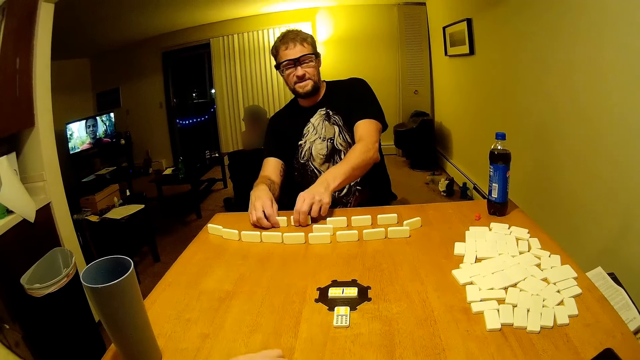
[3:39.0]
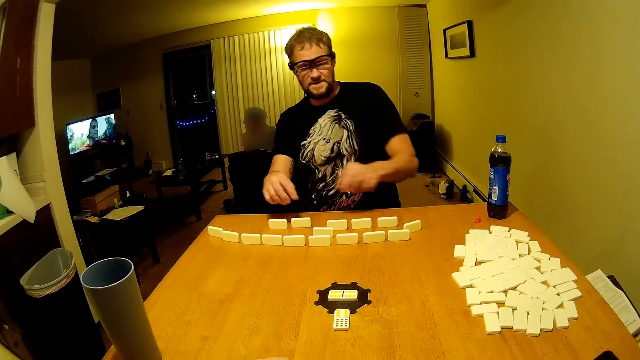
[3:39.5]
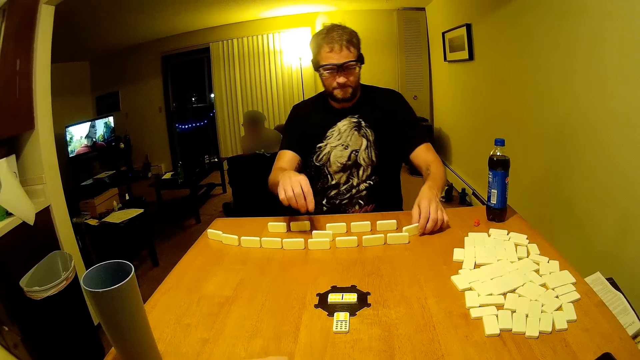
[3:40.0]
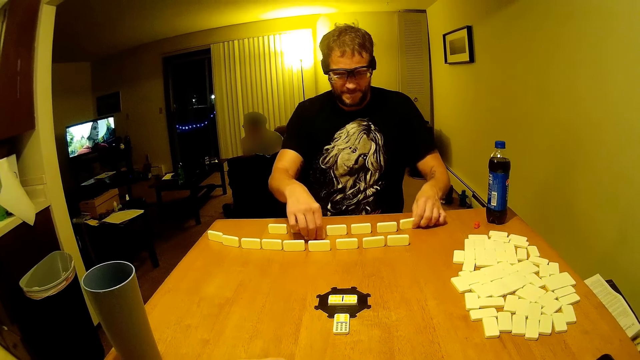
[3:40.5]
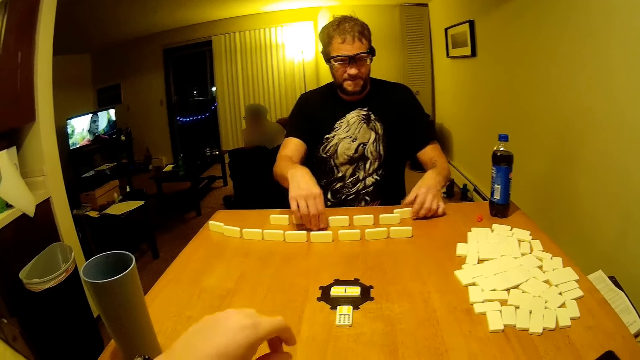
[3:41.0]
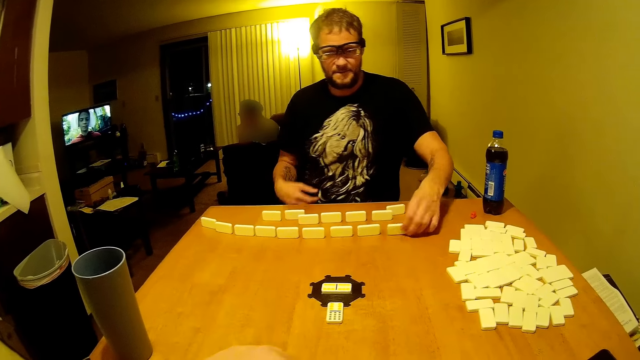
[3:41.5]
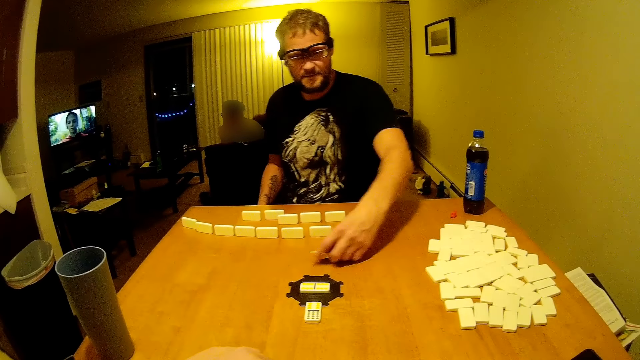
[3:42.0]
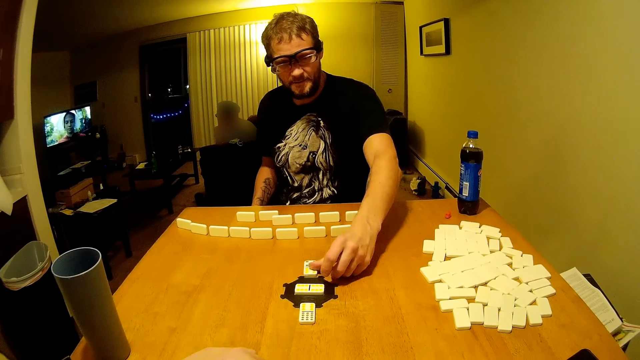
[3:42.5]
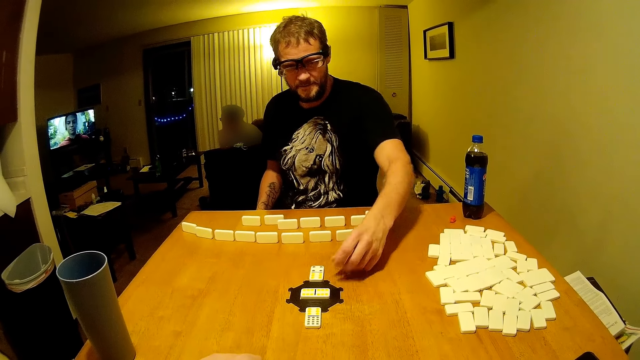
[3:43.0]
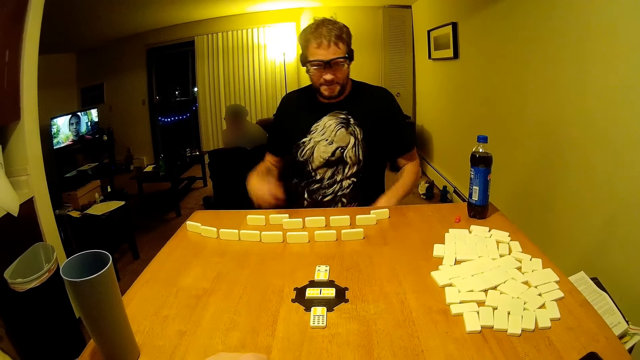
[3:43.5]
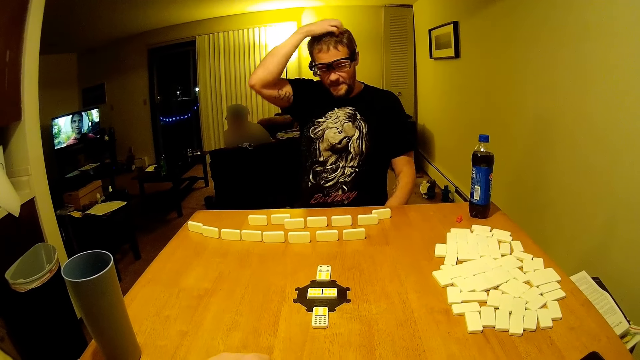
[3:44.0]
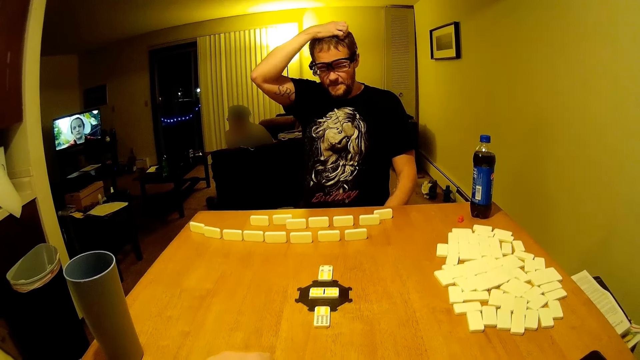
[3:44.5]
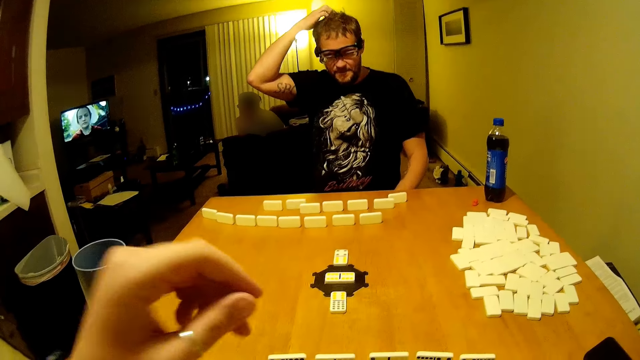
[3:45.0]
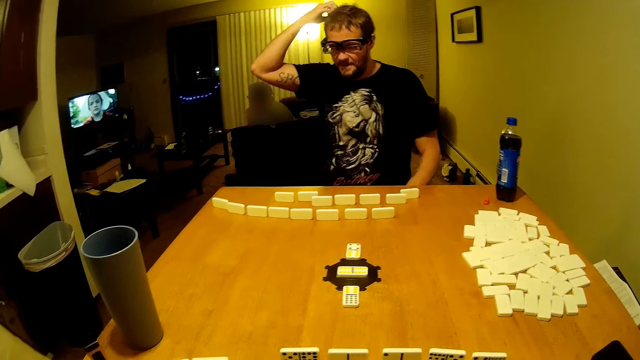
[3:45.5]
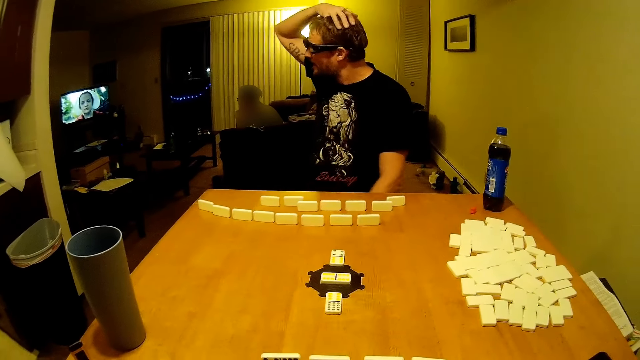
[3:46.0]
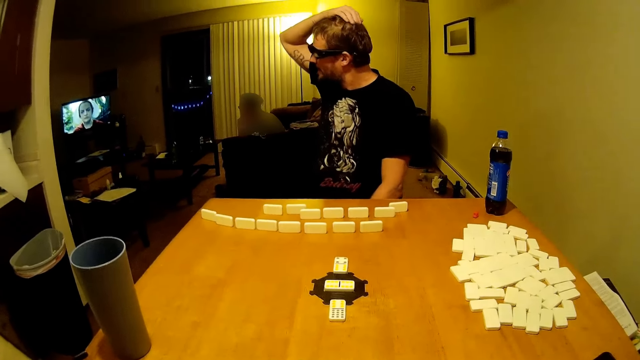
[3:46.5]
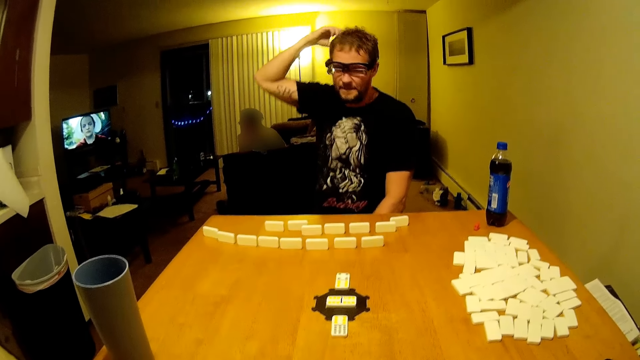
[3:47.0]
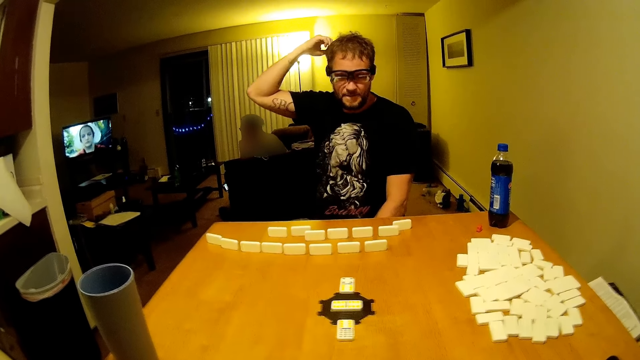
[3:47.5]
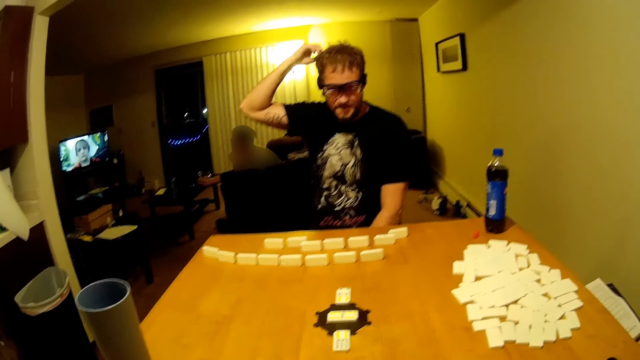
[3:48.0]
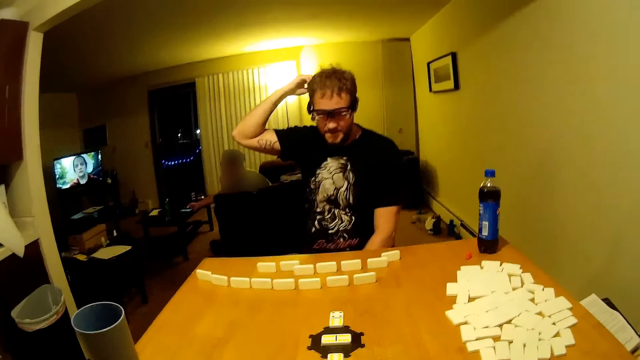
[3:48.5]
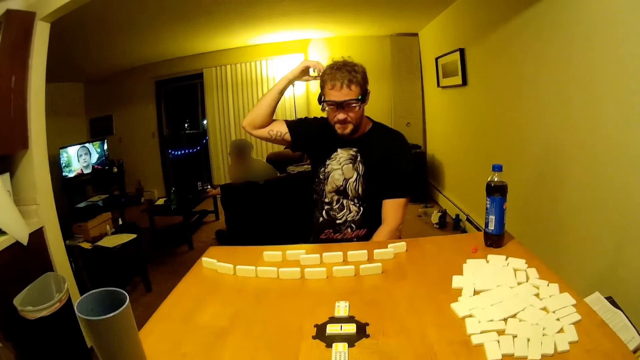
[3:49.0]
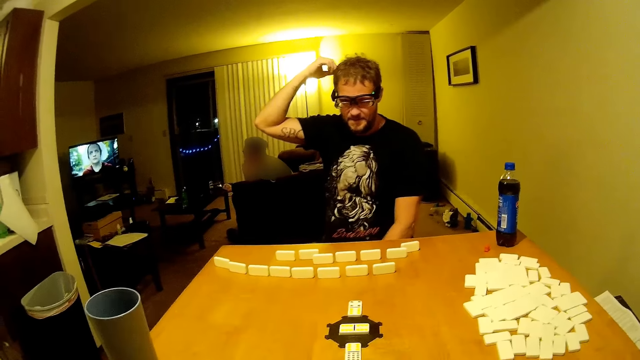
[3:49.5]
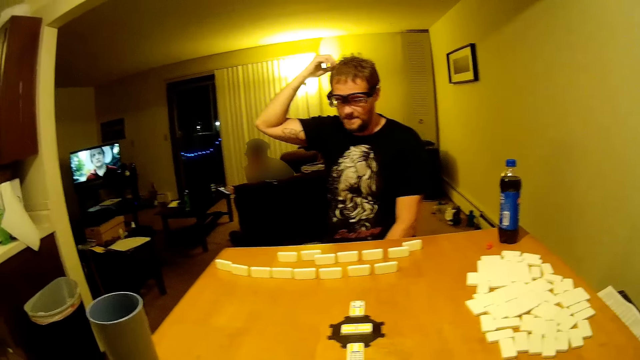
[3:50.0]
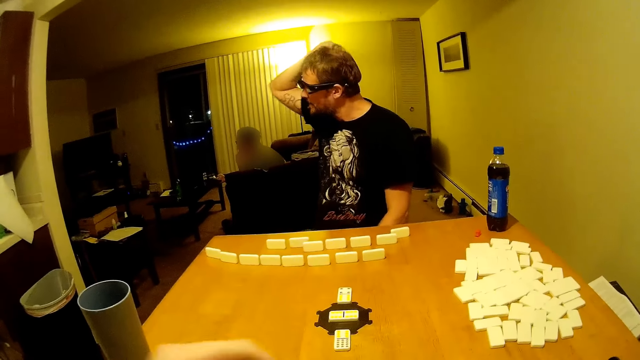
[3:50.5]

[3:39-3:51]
The camera wearer belches. A man arranges dominoes. The man speaks. The camera wearer makes a sound. The man plays, fixes a domino and scratches his head. The camera wearer lifts a hand. The man looks at the TV.

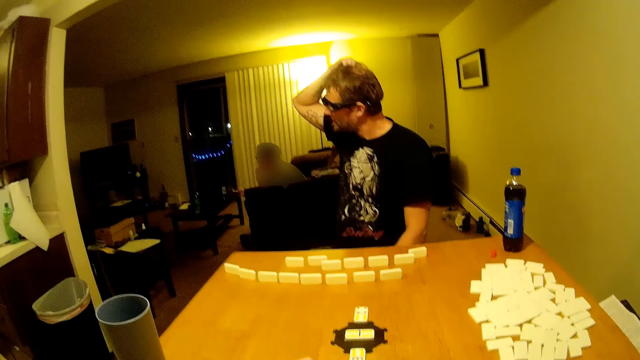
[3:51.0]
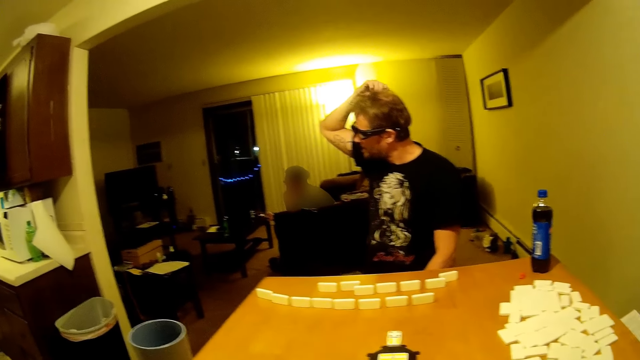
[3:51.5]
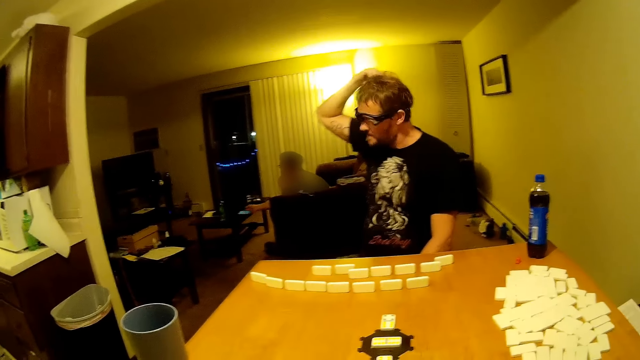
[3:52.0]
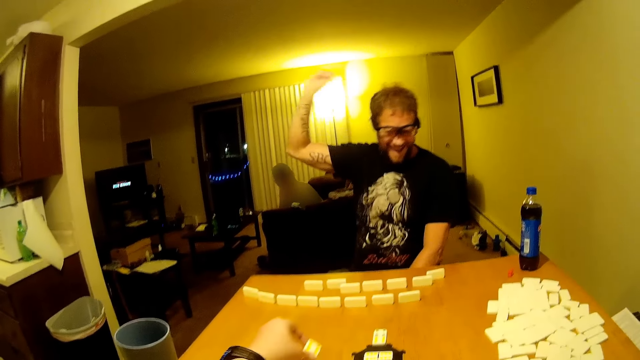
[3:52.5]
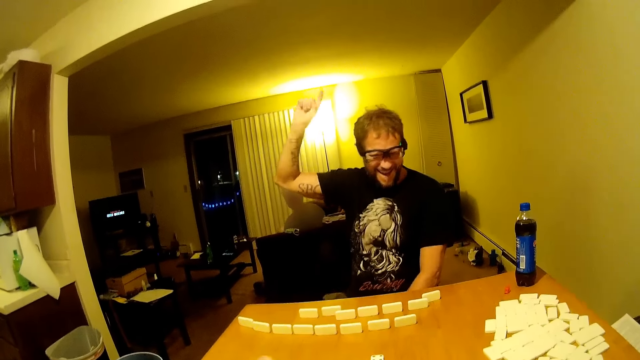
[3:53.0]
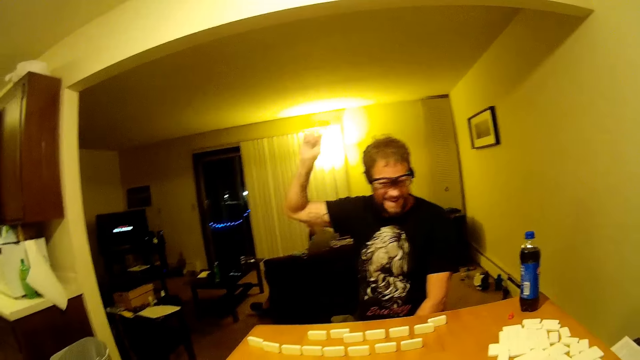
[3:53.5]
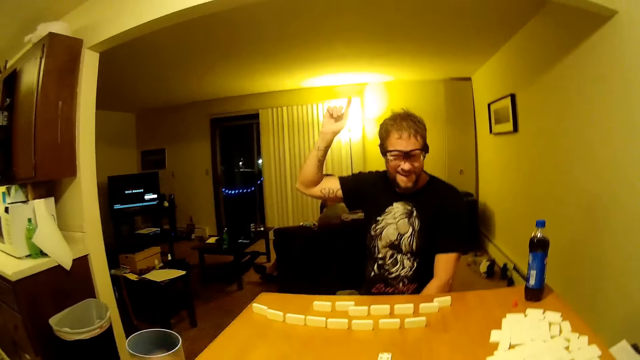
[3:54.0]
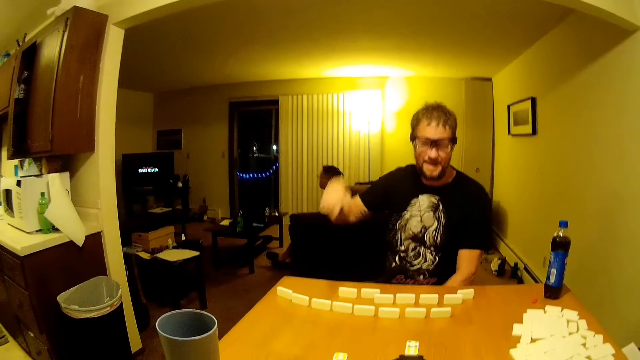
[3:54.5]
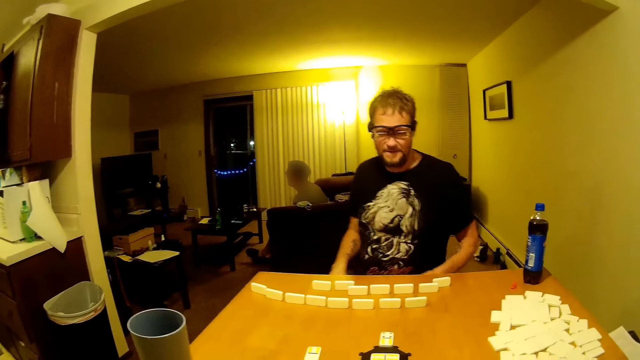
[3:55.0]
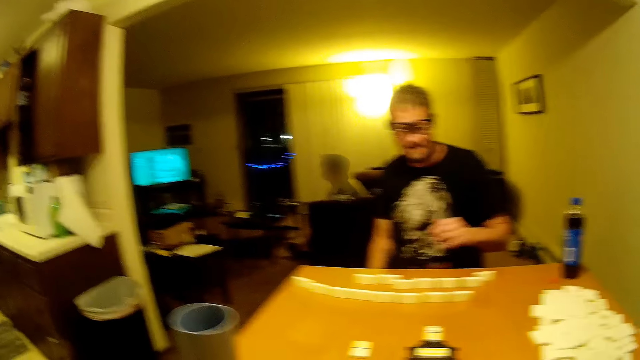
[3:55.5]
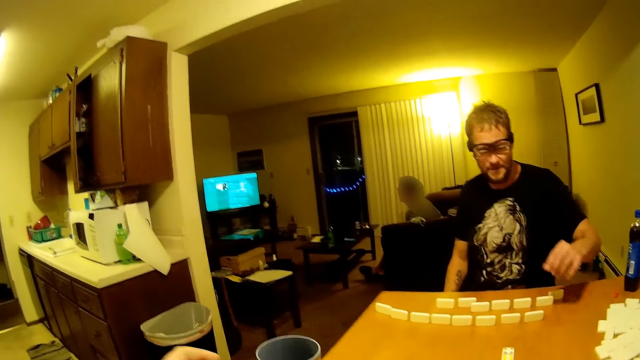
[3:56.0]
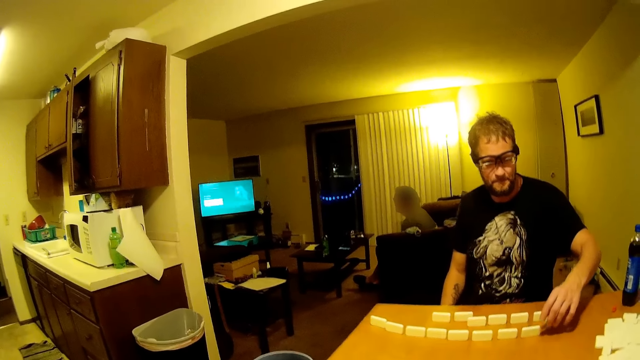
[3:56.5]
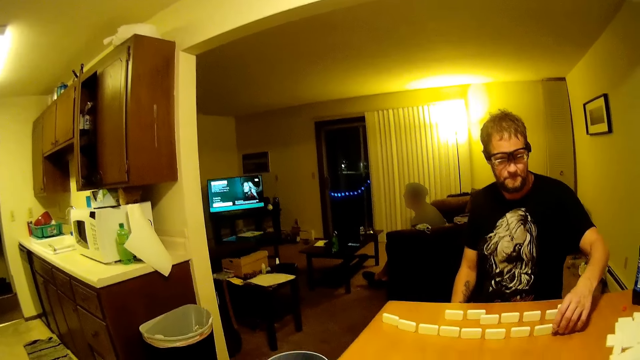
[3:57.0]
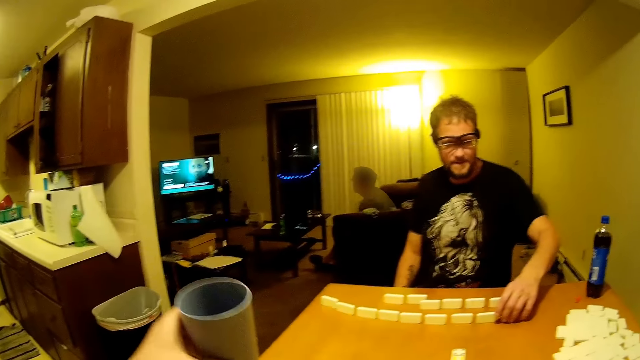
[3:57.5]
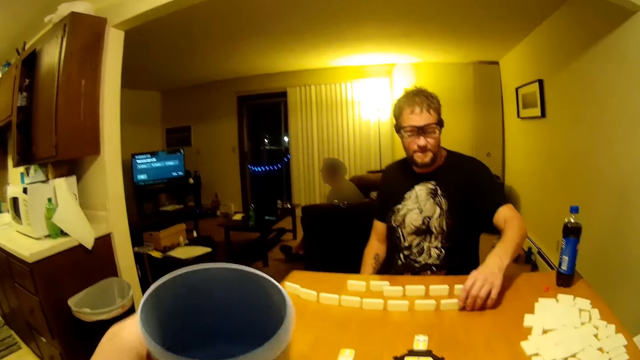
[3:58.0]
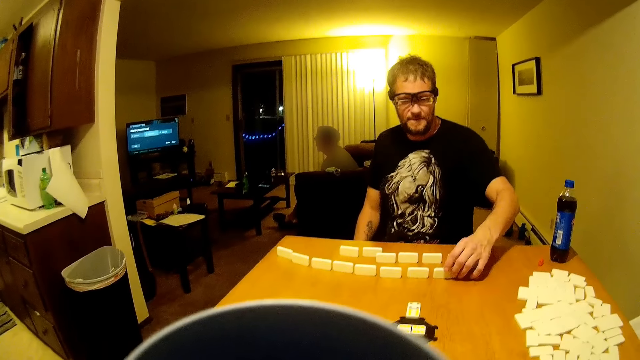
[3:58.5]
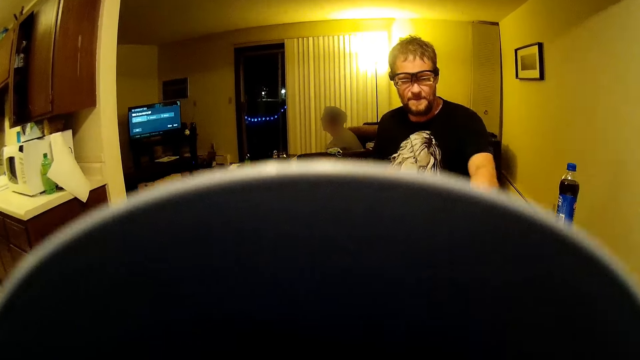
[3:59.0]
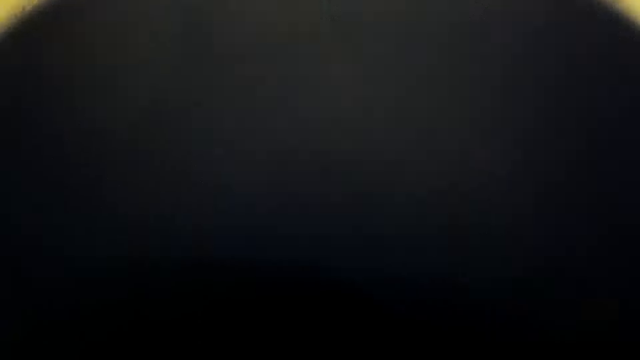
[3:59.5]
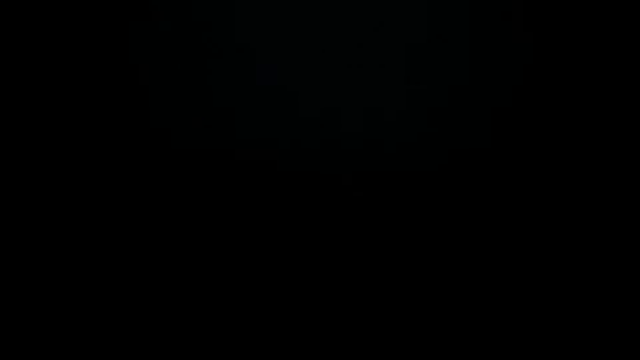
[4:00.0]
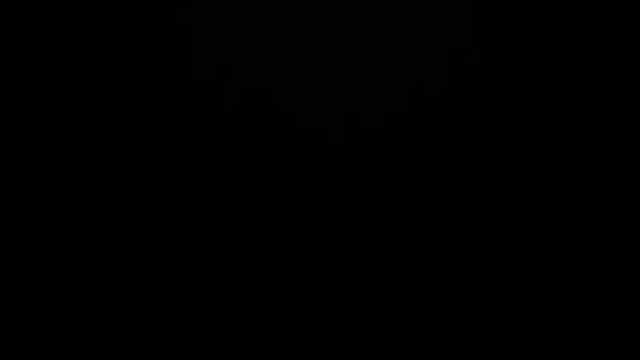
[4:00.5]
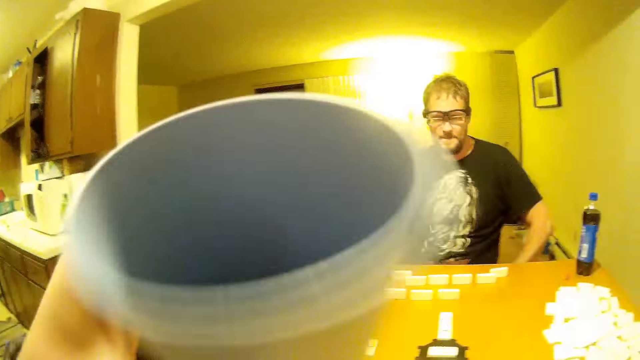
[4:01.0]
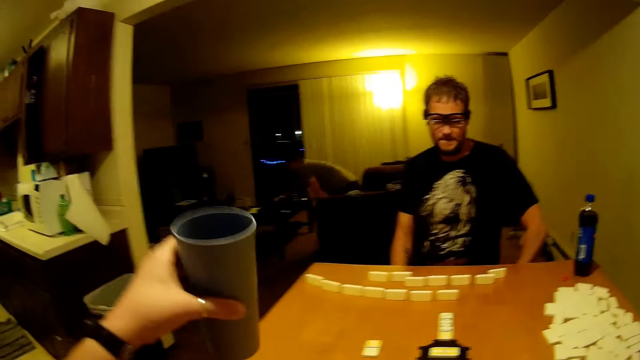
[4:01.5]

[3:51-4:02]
The man lifts a hand, swings the hand and shakes the hand. The camera wearer lifts a hand. They pick up a glass and drink water.
